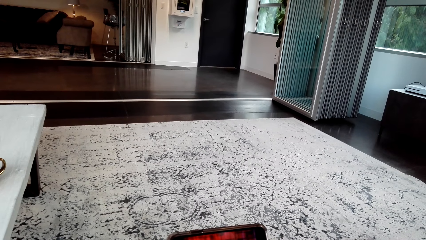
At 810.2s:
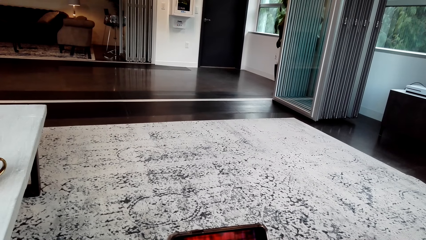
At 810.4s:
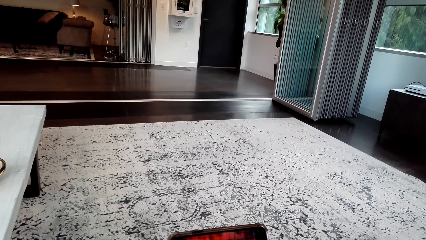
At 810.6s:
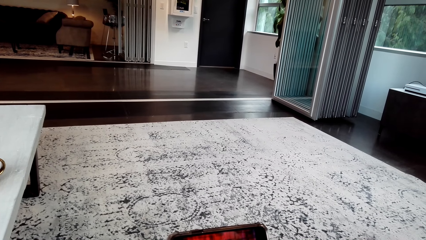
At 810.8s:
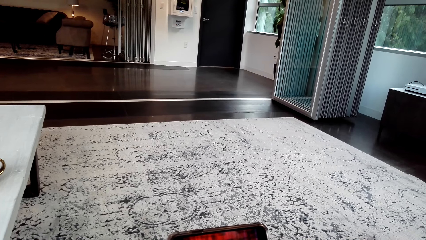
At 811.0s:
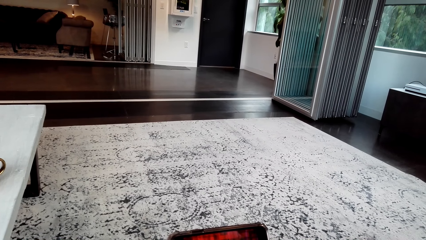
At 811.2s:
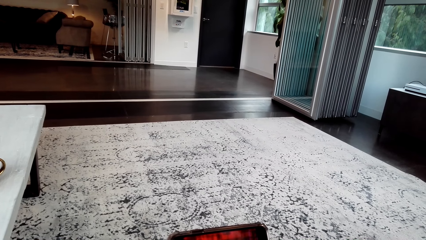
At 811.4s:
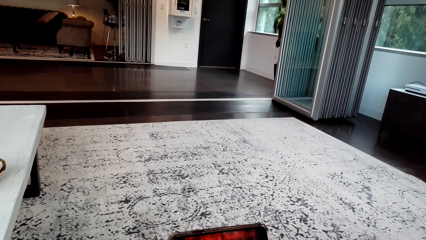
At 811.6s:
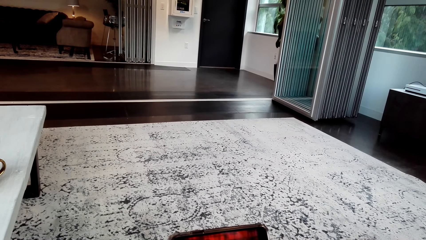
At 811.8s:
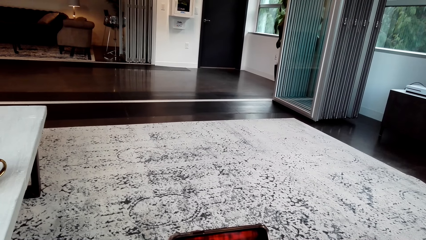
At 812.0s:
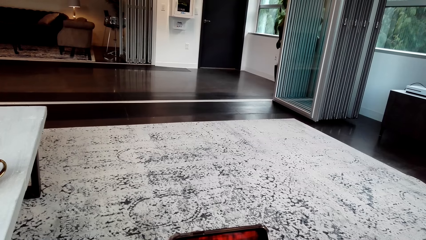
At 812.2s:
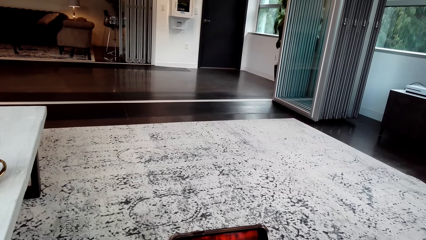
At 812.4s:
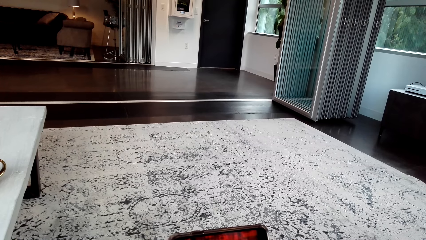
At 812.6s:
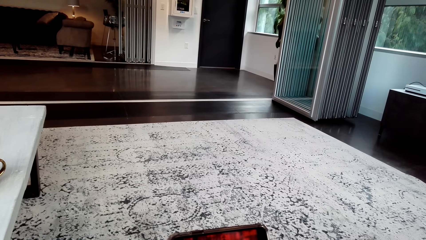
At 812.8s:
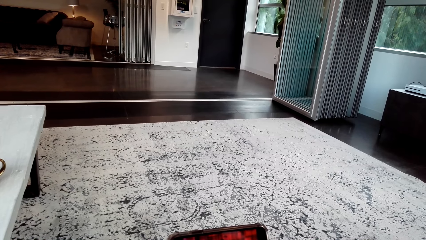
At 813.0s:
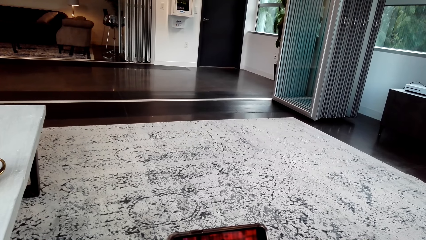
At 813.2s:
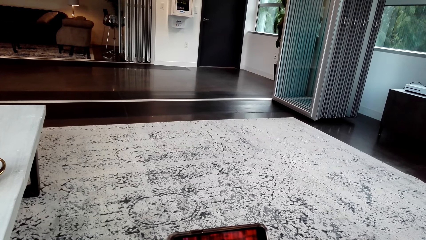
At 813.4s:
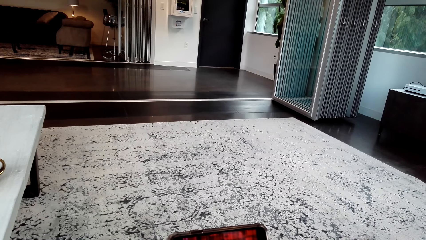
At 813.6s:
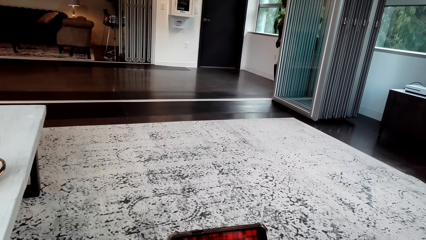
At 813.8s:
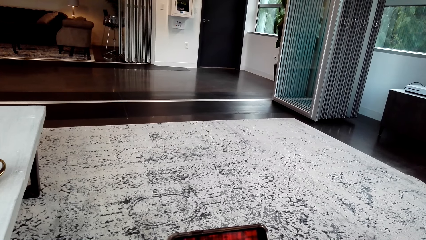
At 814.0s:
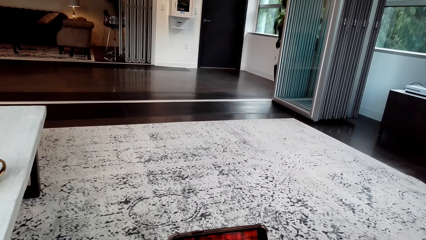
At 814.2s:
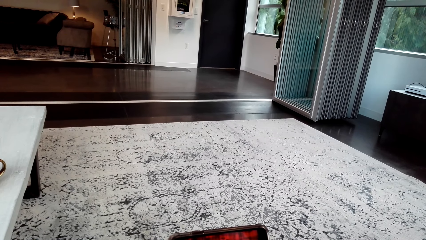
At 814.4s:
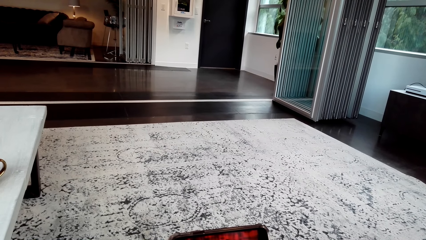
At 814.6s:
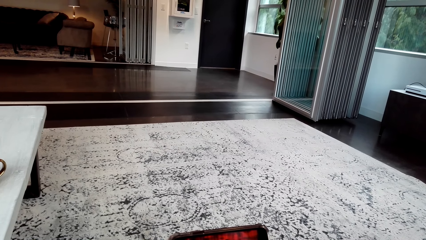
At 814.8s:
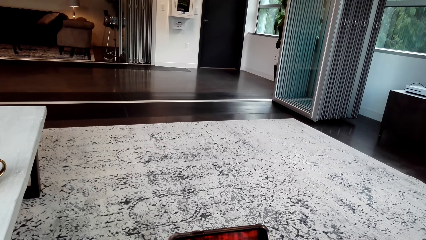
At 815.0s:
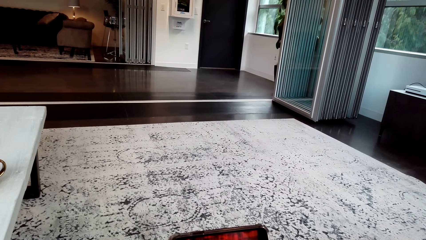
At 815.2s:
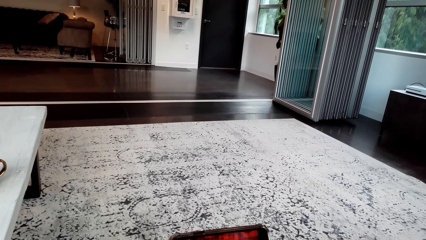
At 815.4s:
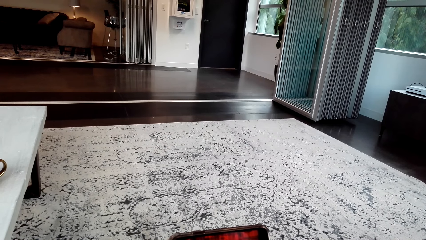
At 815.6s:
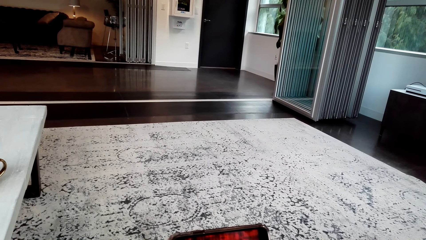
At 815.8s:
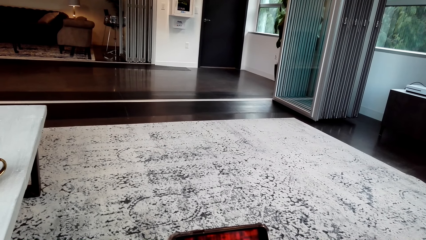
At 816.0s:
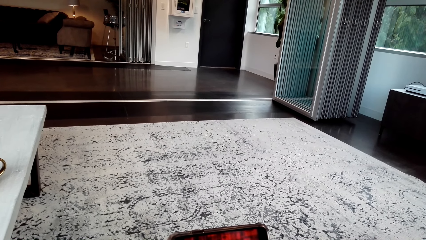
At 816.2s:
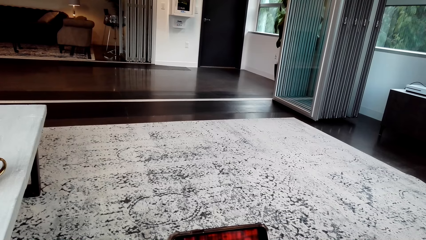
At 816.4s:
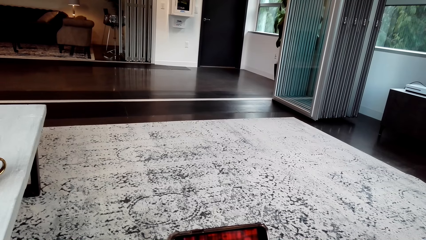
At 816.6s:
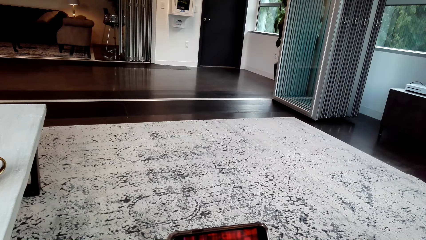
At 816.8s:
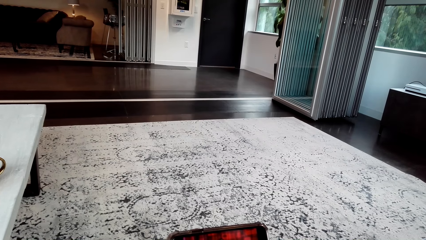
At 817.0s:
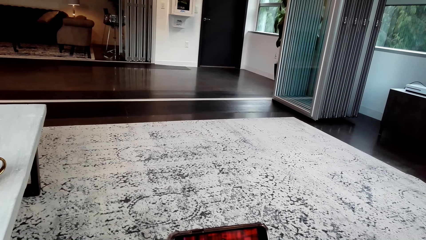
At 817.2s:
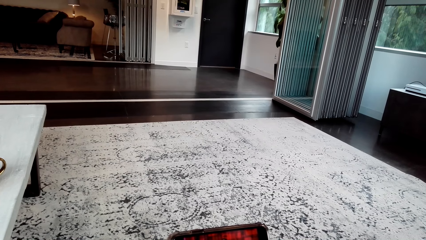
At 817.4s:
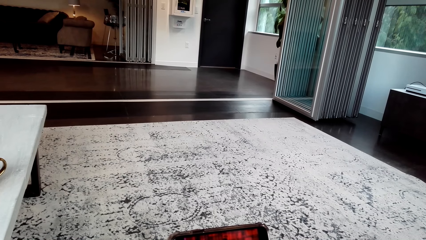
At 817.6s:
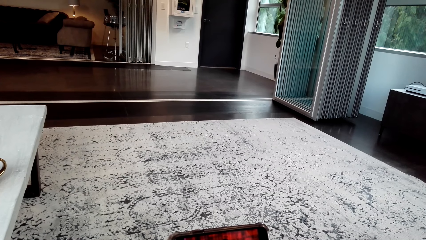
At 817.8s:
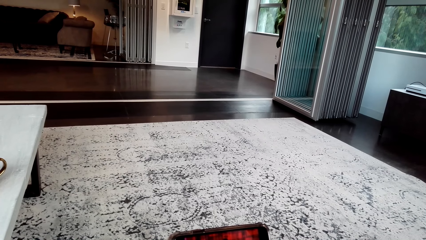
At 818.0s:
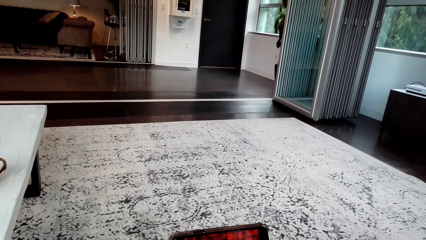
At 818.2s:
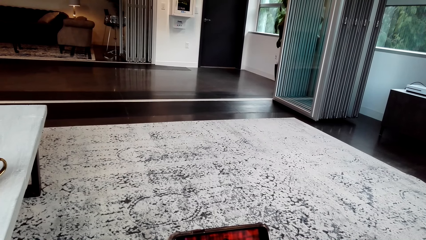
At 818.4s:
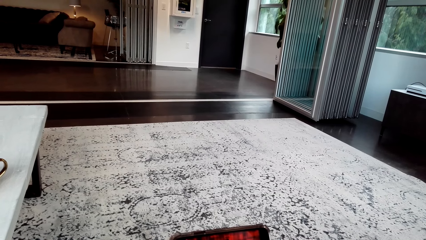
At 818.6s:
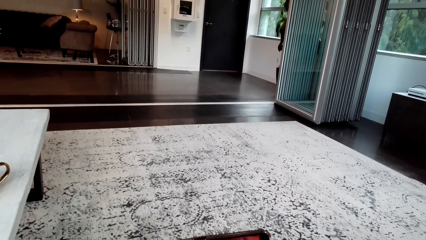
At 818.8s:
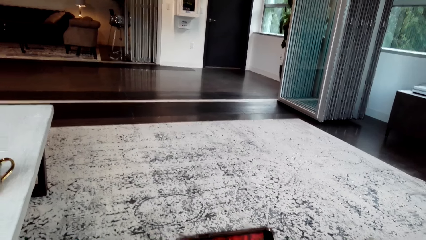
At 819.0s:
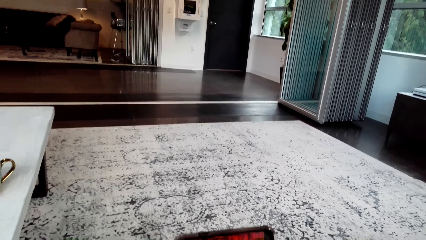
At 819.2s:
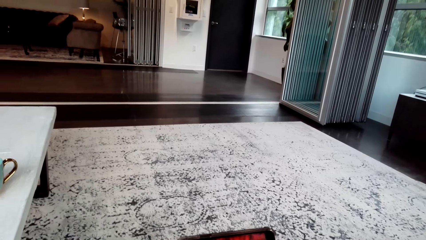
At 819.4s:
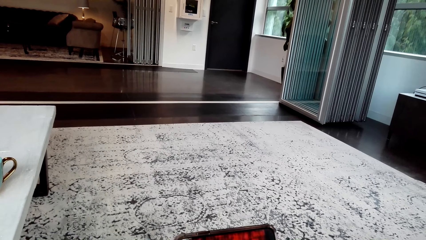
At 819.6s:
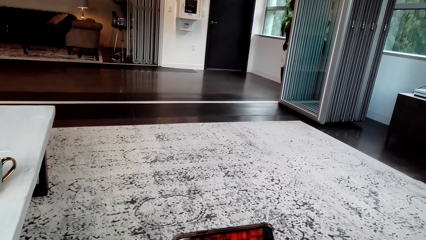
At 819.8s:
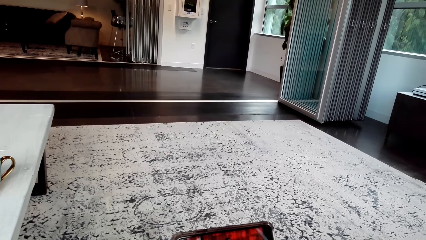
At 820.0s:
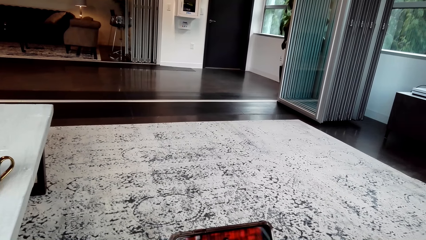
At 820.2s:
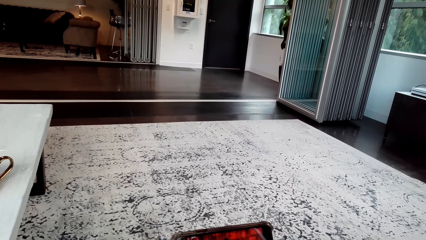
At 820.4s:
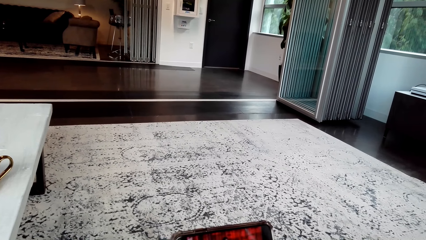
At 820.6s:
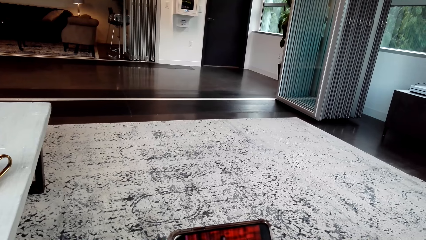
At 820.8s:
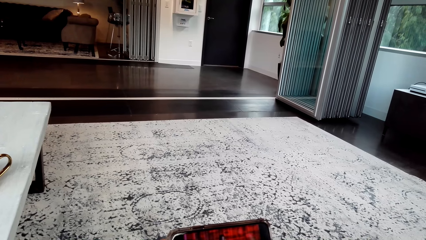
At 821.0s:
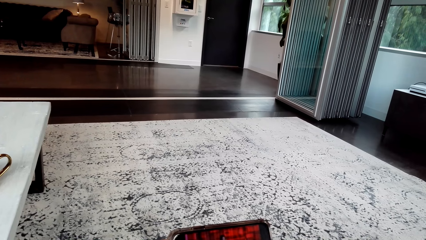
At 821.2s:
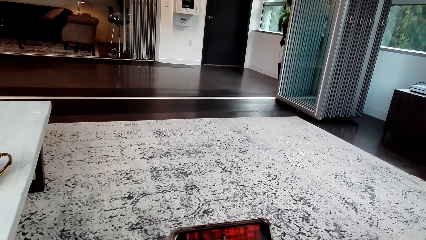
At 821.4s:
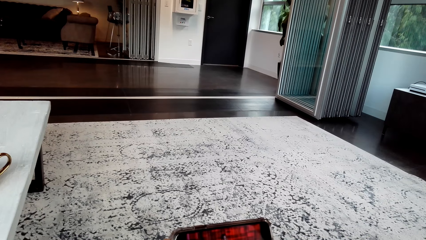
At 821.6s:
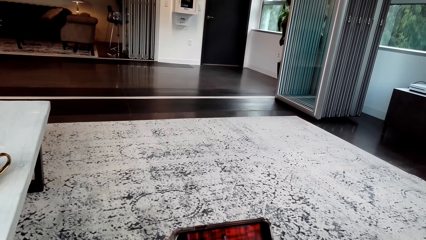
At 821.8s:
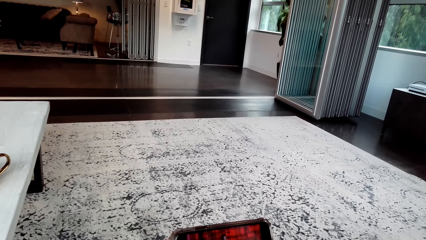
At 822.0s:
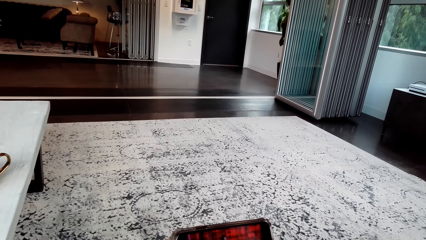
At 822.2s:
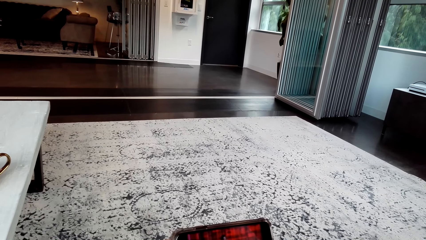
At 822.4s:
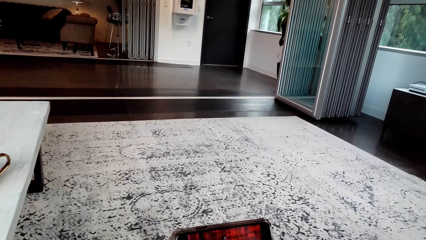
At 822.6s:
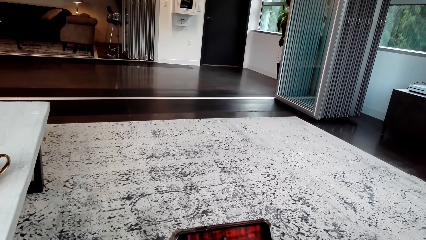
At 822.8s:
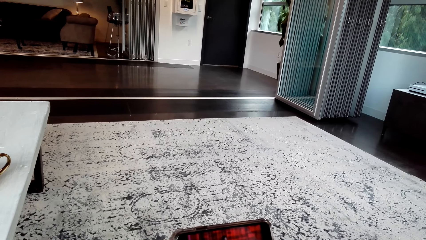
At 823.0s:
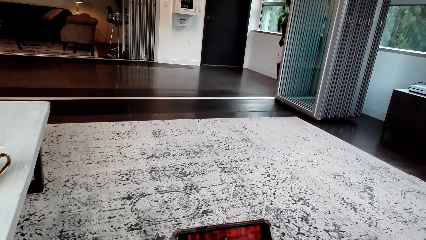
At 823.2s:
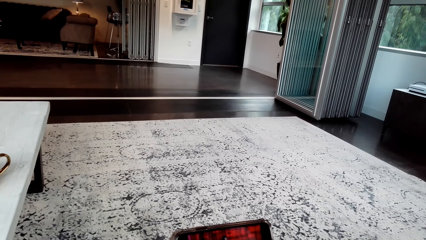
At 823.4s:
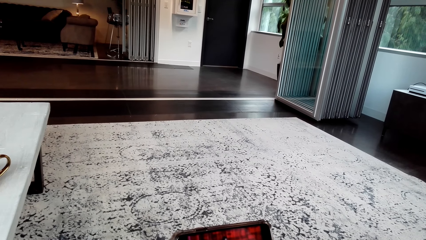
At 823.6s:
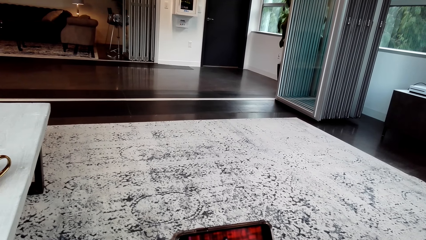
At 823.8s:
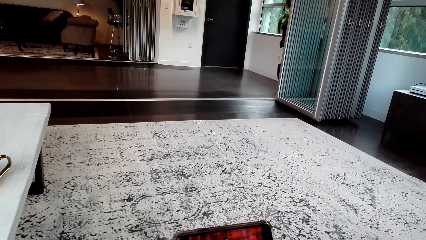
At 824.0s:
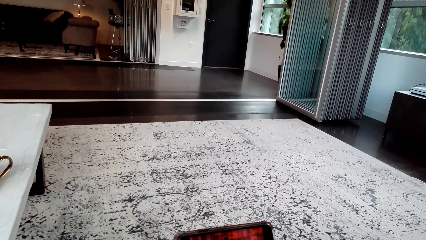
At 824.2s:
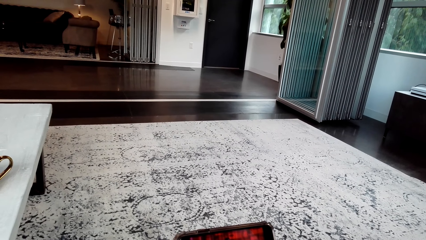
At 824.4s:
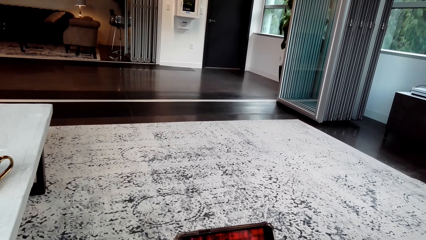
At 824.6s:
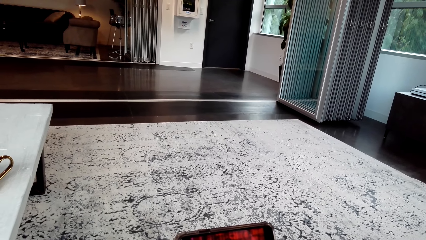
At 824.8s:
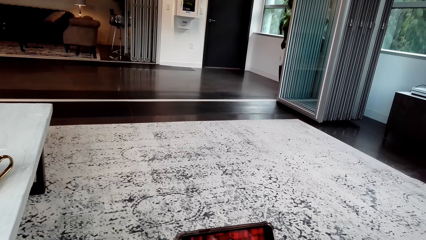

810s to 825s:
The camera wearer makes a sound.
